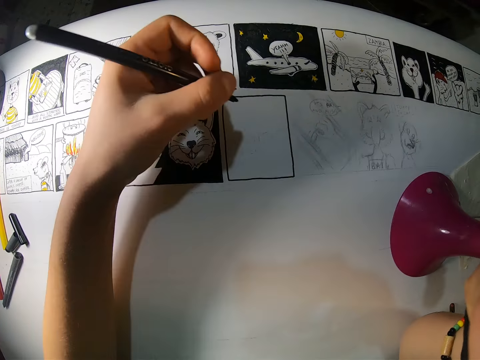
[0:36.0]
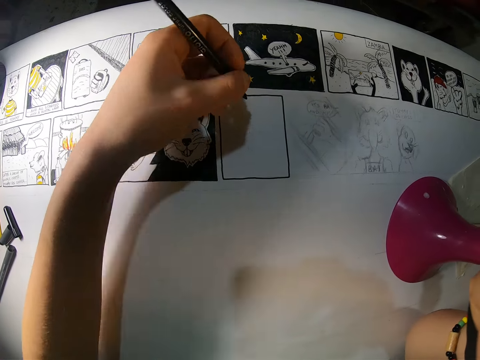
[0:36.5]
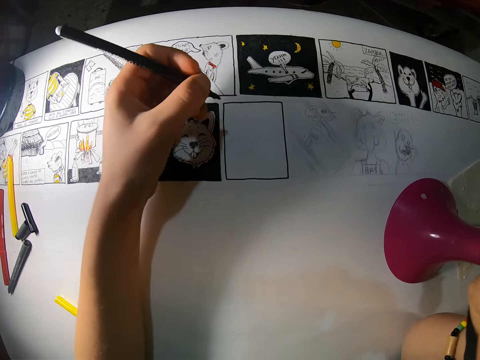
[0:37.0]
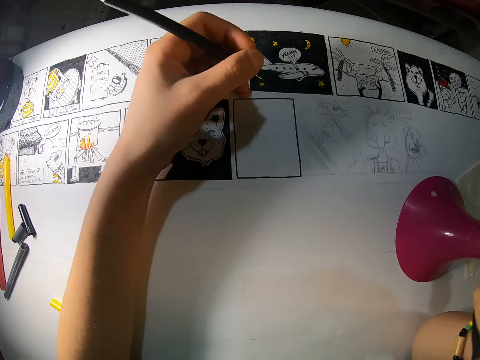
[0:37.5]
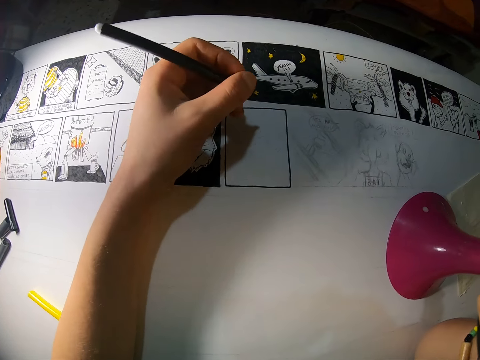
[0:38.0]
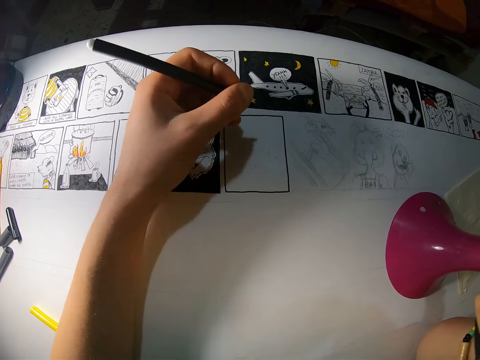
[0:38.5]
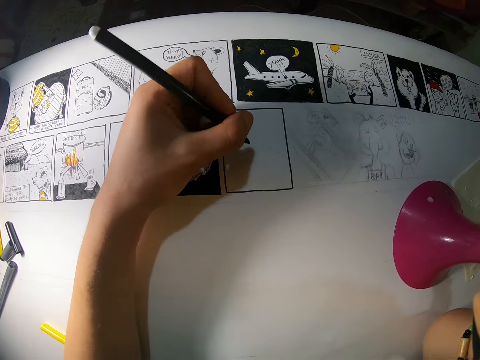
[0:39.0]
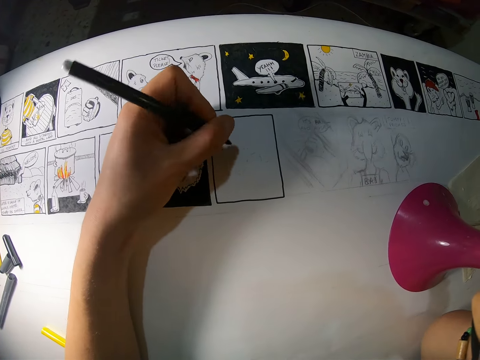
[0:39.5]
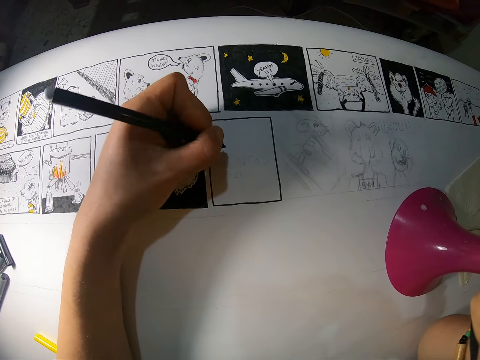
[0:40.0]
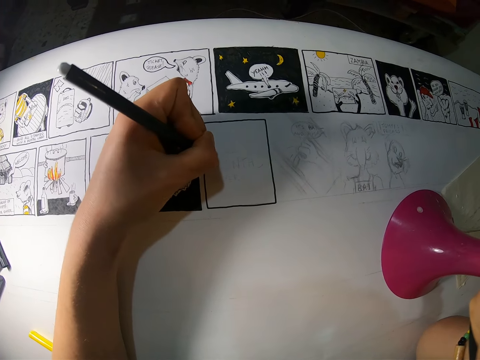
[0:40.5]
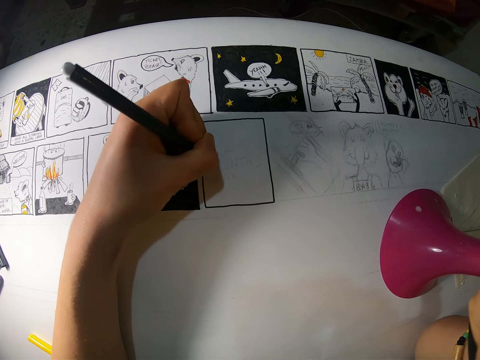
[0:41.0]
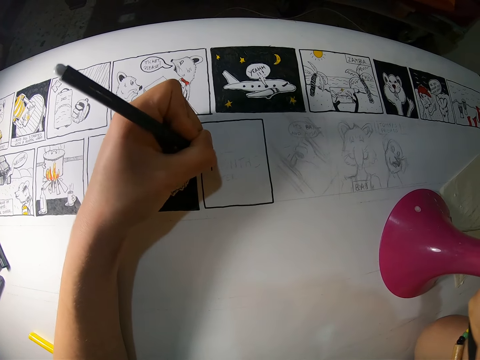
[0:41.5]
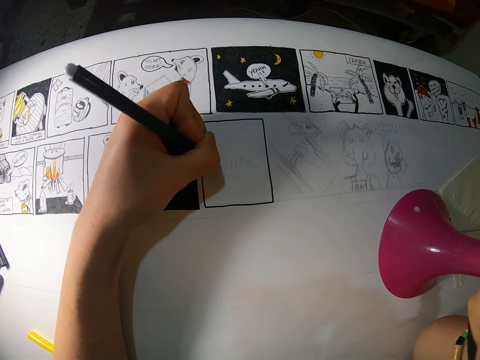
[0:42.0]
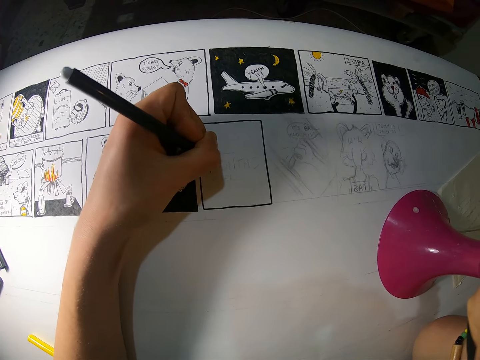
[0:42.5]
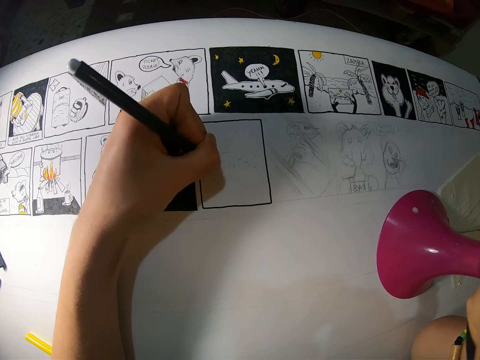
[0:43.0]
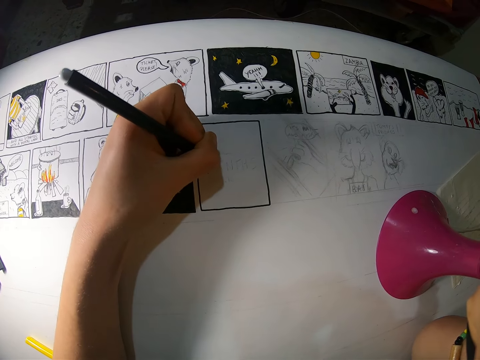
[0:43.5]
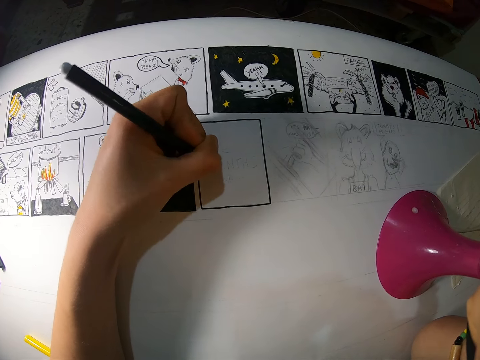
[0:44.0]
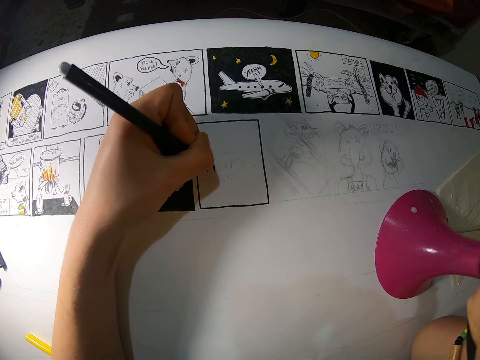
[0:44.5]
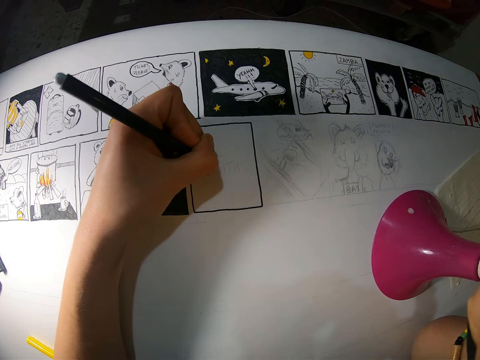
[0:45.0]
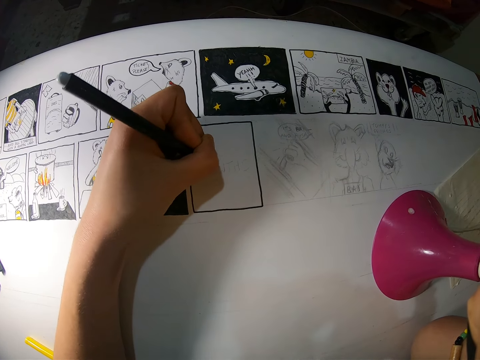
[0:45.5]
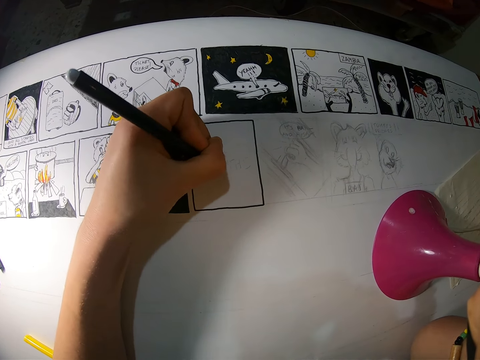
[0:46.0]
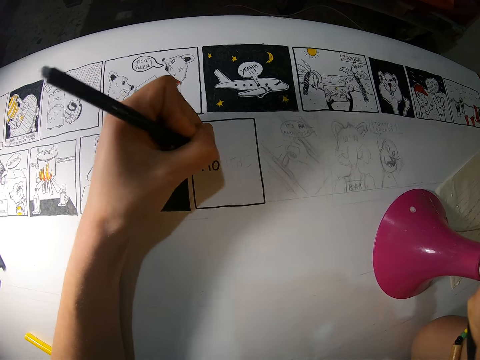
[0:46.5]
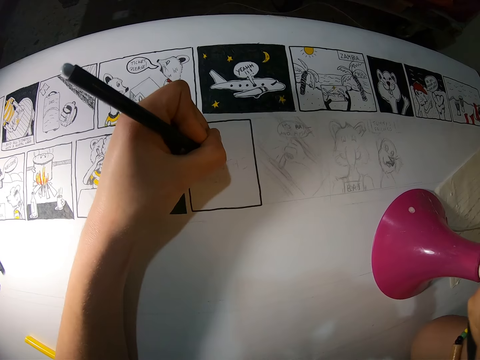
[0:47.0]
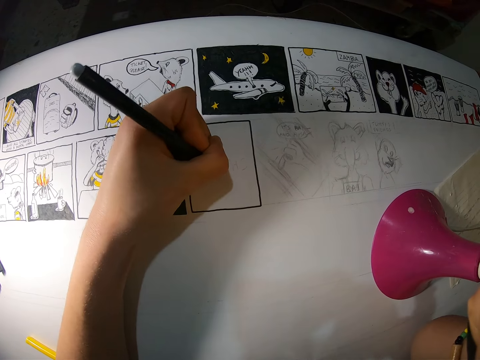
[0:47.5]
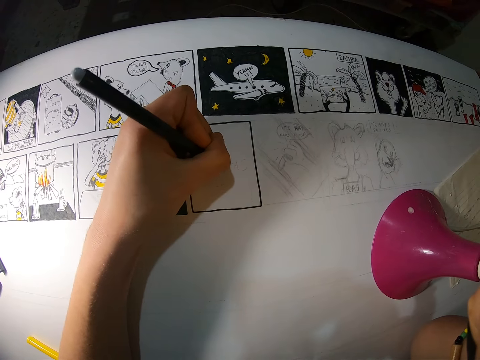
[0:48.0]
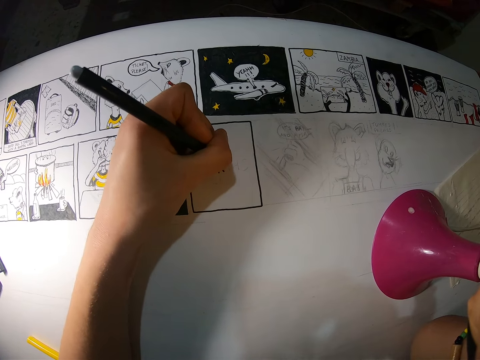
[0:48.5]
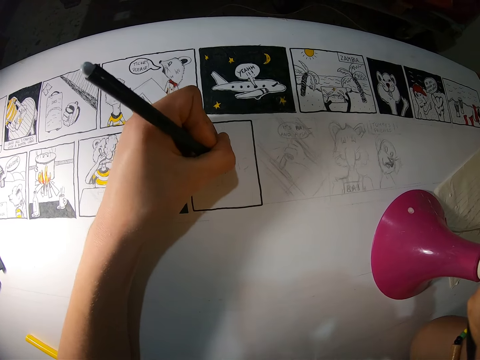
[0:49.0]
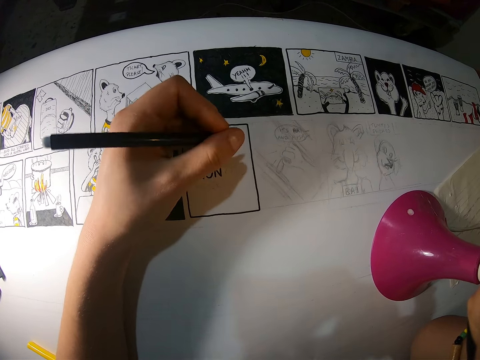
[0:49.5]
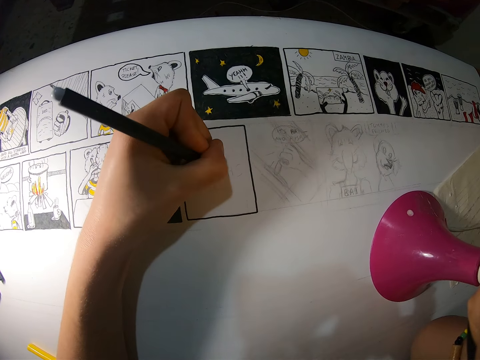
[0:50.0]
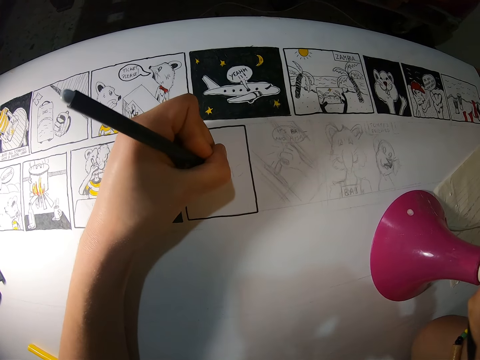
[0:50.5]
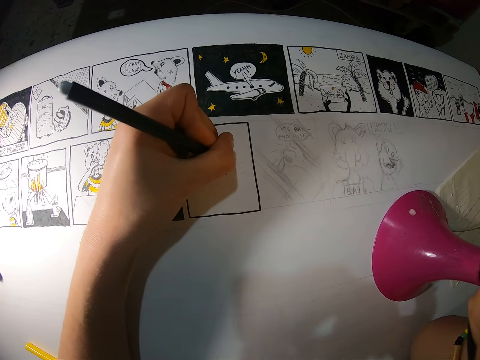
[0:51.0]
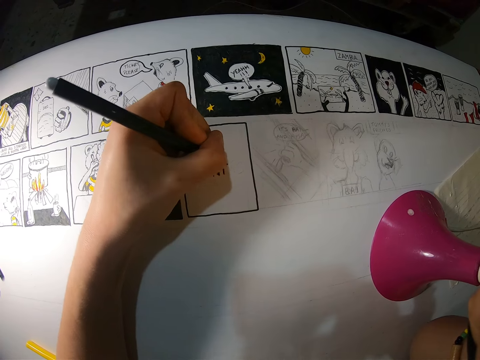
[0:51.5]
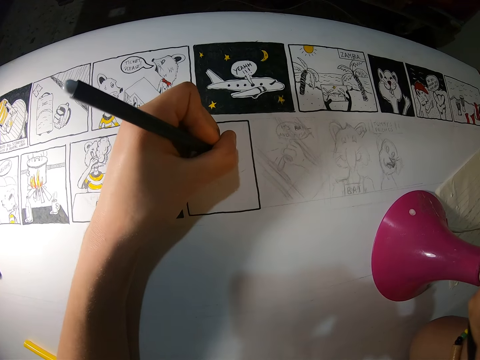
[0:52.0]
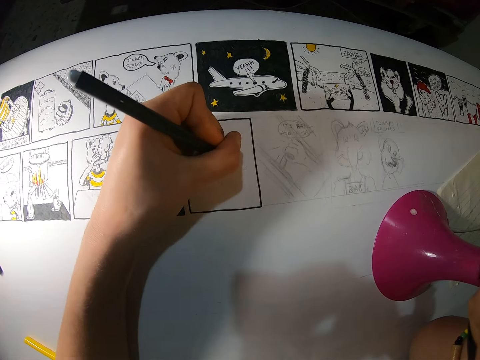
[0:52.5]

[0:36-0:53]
The camera wearer moves the left hand. They move the left hand again. They move a pencil. They draw on the board. They adjust the pen. They draw on the board. They draw on the board again. They write on the board. They write on the board repeatedly.

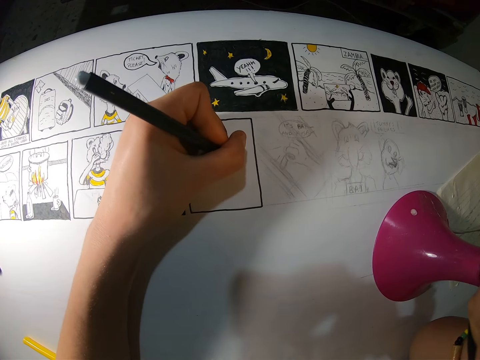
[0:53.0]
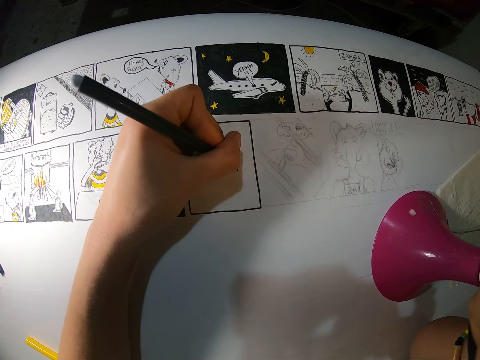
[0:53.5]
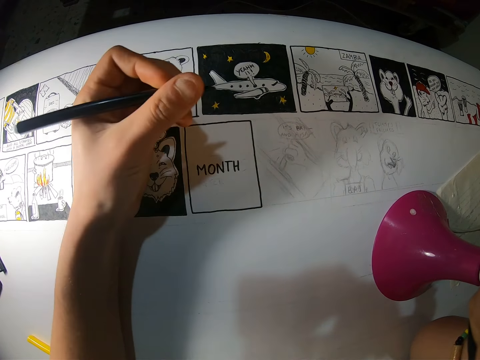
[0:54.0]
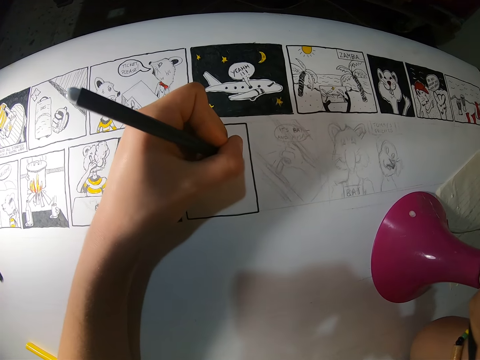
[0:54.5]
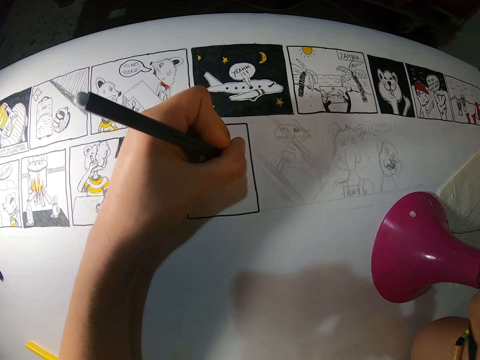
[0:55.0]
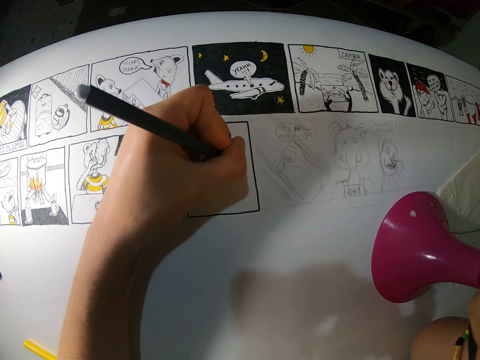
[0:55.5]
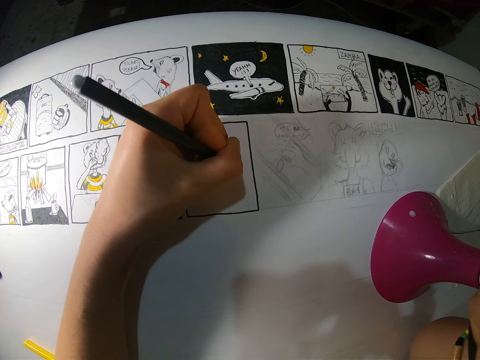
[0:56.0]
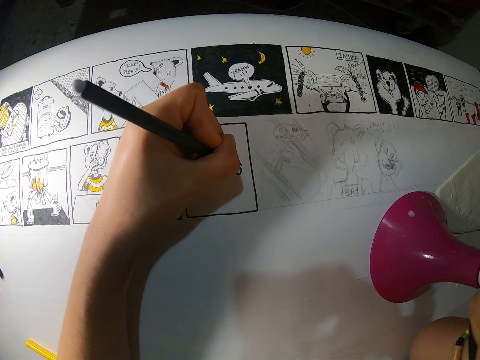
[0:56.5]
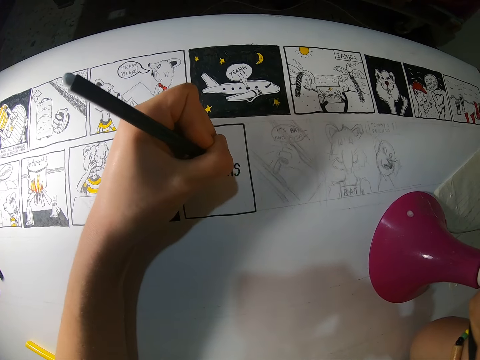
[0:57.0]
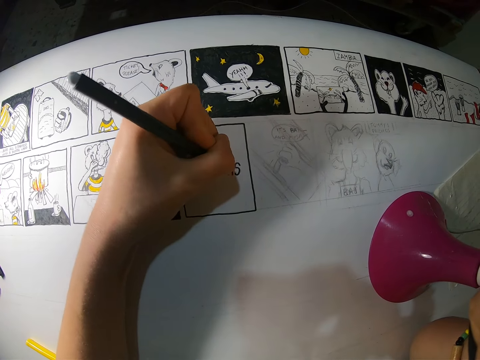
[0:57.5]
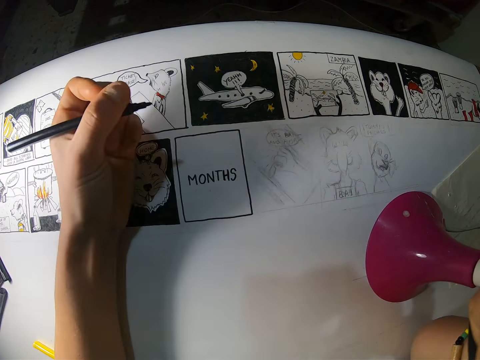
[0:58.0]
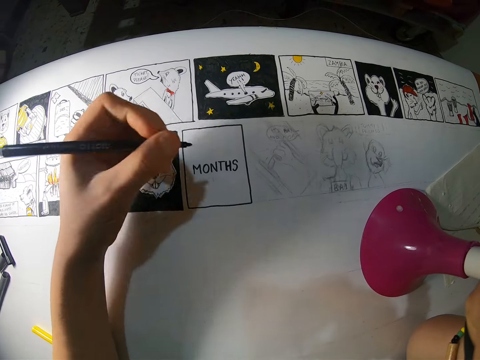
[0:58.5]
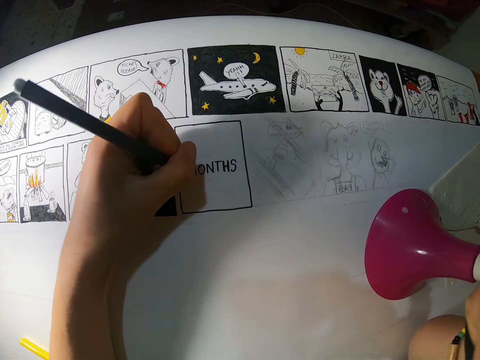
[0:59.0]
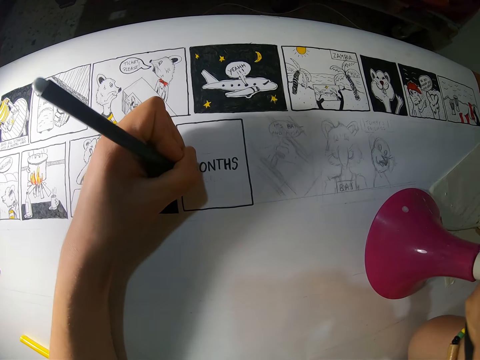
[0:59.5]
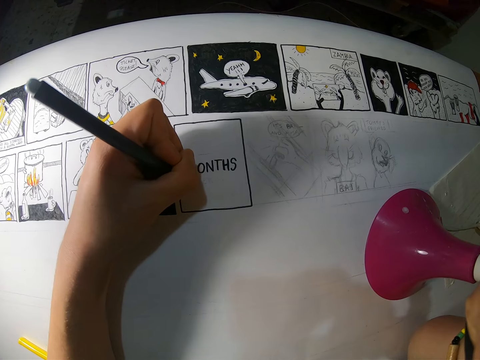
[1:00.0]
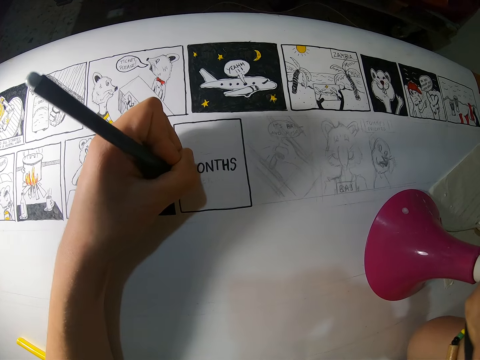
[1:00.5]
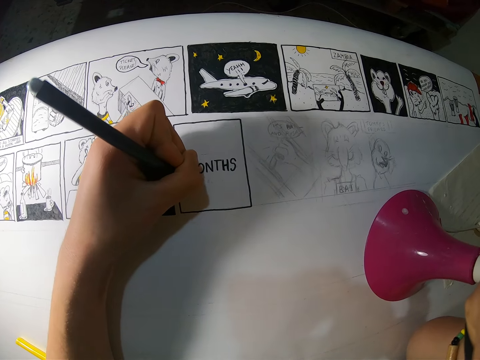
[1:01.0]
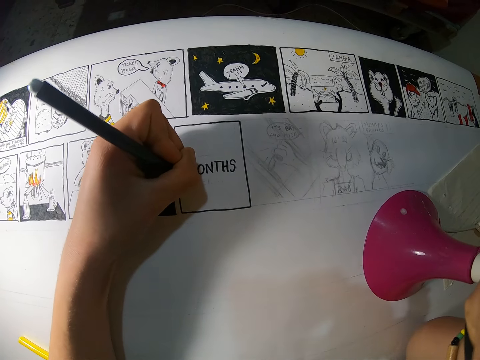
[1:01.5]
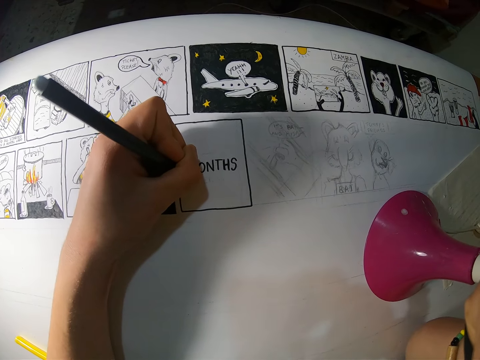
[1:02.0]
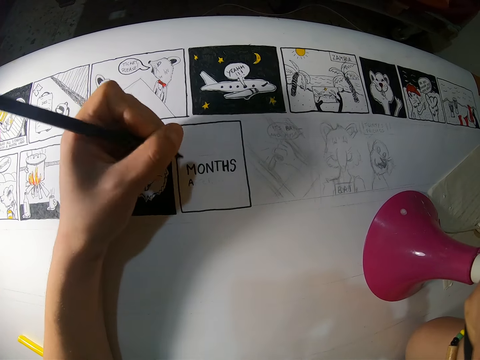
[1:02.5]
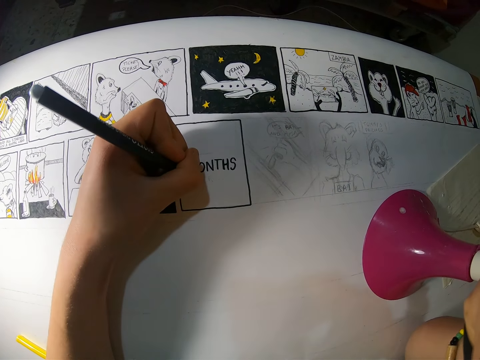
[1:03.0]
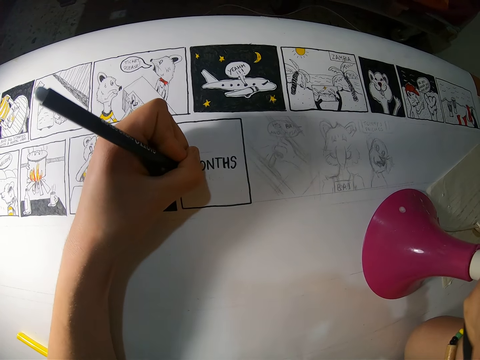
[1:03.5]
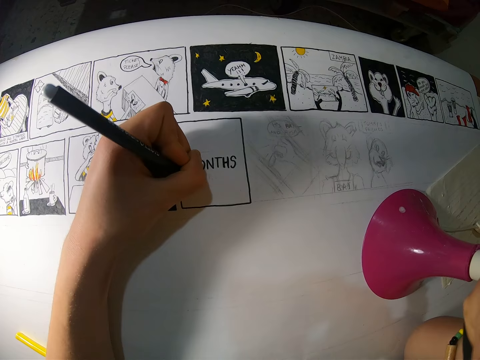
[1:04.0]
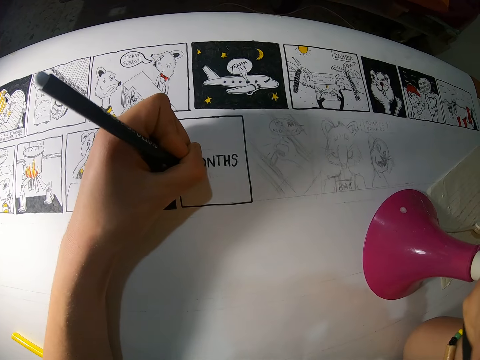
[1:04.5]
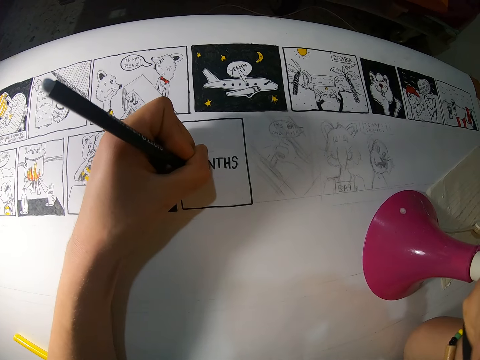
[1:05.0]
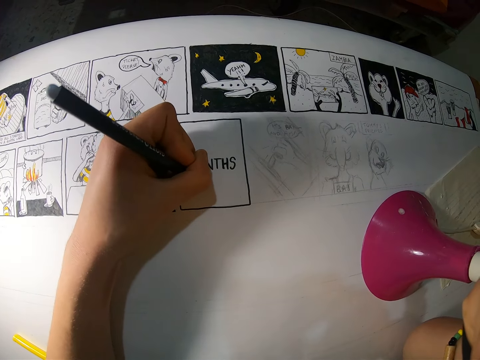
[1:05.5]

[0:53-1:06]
The camera wearer lifts a pen. They write on the board. They move the left hand. They write on the board. They move the left hand. They write on the board.
